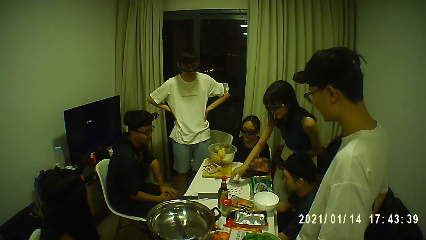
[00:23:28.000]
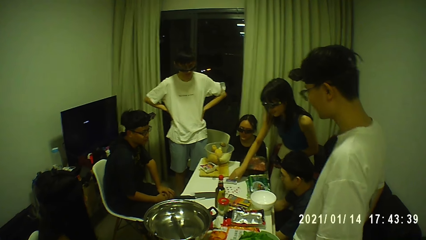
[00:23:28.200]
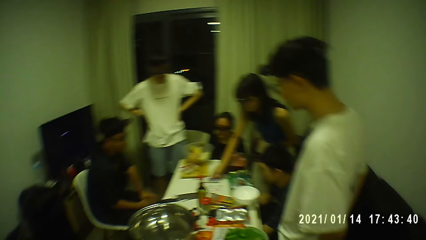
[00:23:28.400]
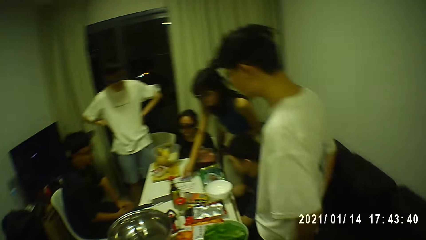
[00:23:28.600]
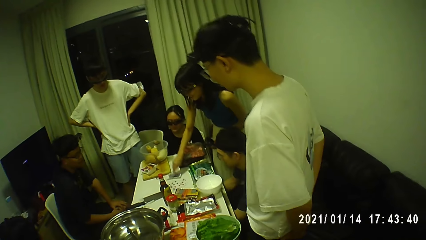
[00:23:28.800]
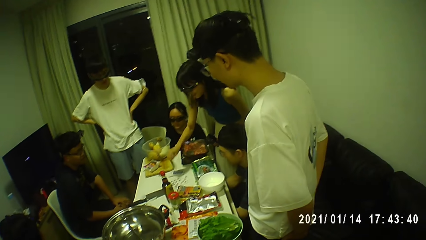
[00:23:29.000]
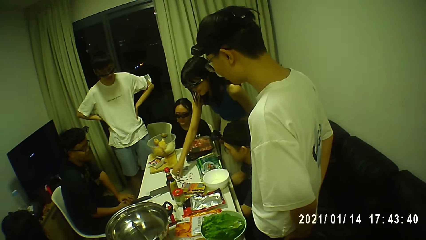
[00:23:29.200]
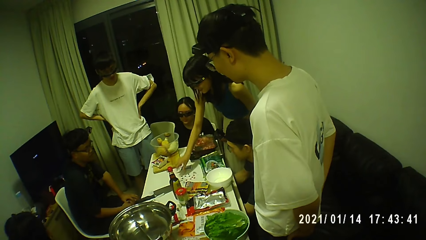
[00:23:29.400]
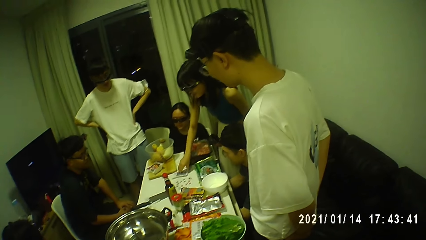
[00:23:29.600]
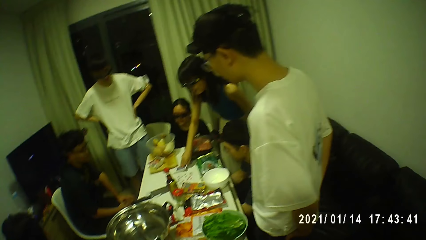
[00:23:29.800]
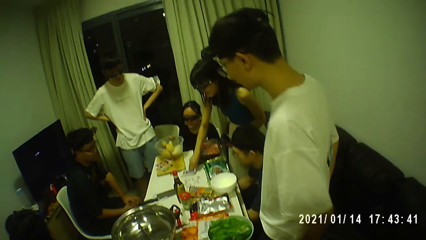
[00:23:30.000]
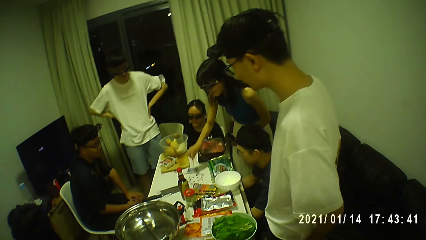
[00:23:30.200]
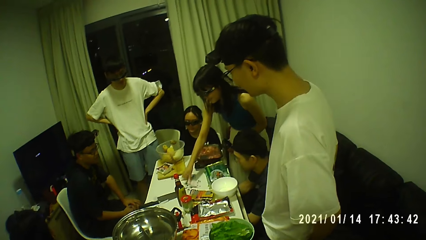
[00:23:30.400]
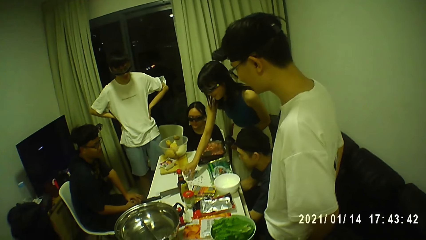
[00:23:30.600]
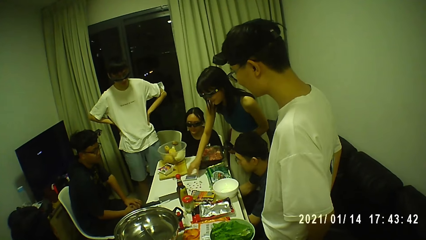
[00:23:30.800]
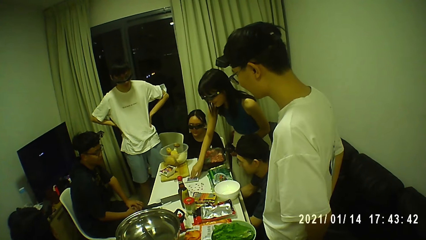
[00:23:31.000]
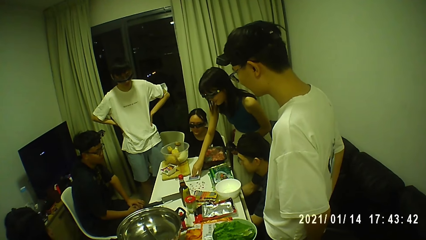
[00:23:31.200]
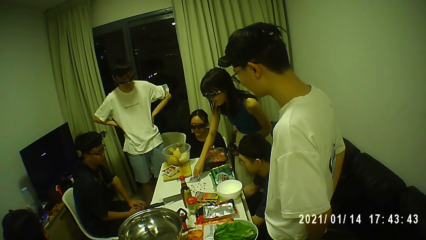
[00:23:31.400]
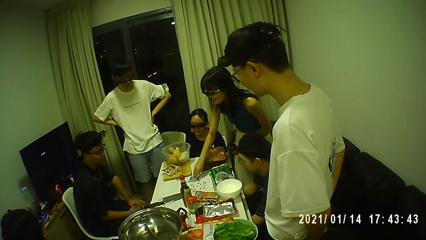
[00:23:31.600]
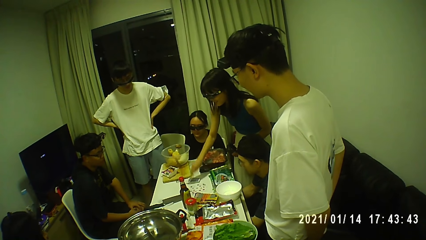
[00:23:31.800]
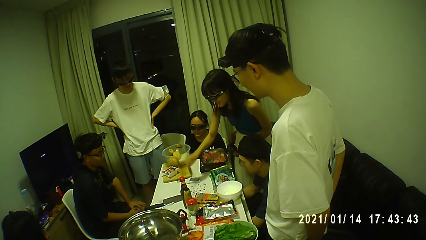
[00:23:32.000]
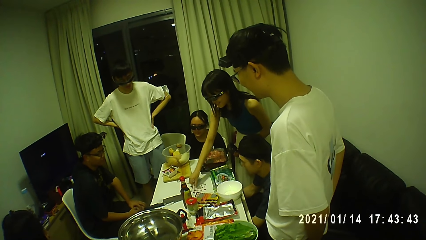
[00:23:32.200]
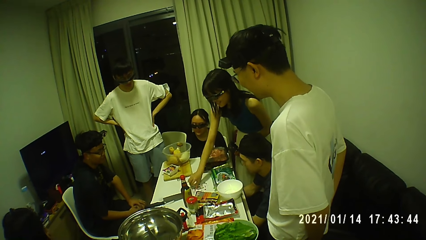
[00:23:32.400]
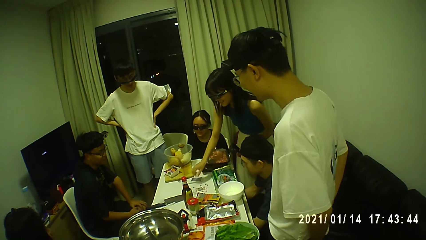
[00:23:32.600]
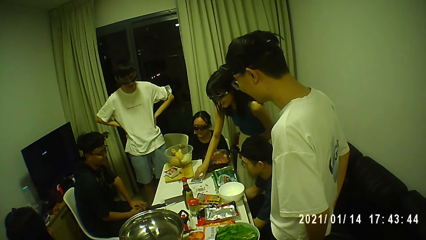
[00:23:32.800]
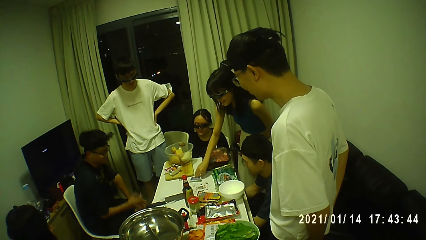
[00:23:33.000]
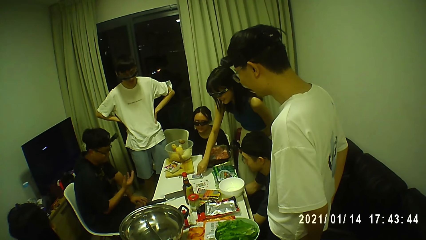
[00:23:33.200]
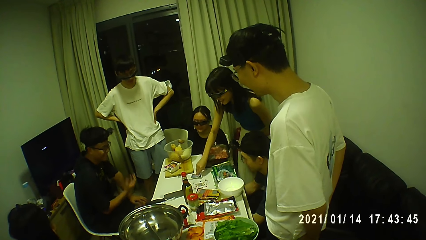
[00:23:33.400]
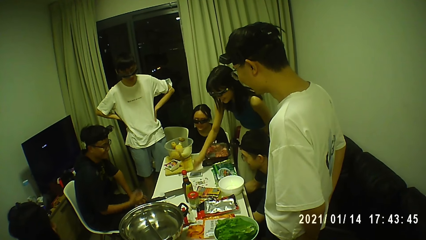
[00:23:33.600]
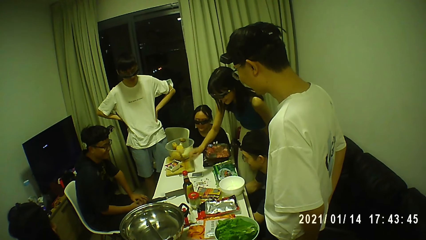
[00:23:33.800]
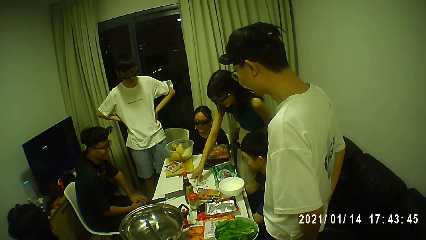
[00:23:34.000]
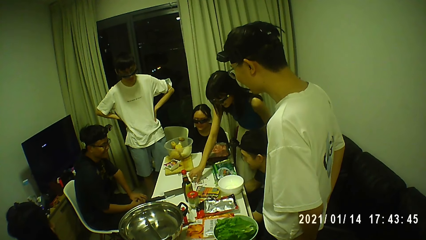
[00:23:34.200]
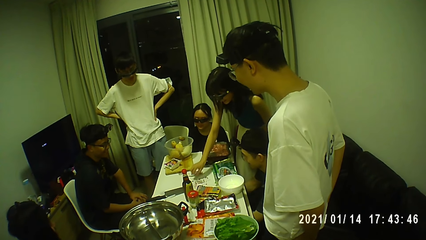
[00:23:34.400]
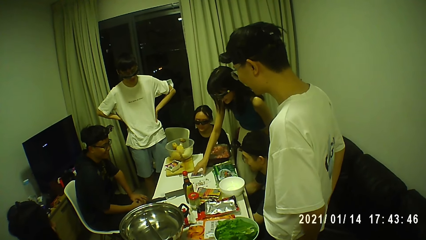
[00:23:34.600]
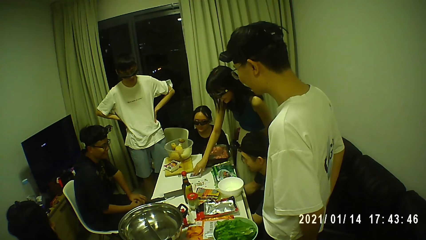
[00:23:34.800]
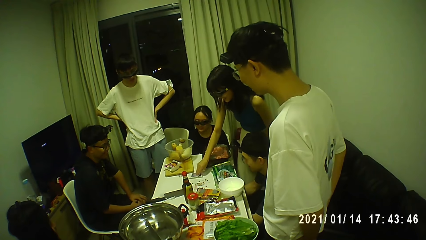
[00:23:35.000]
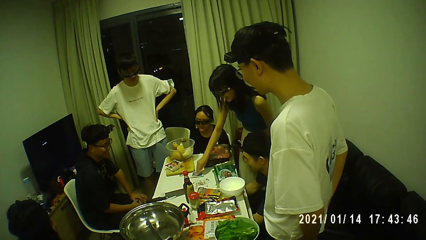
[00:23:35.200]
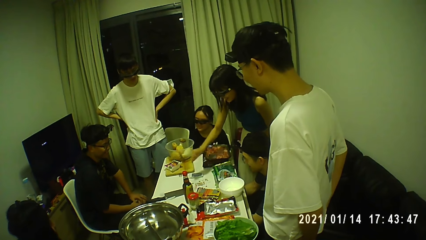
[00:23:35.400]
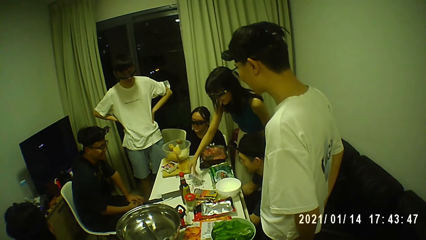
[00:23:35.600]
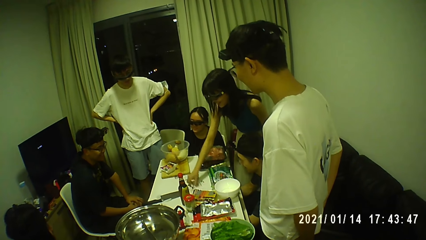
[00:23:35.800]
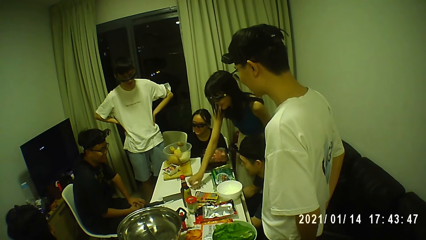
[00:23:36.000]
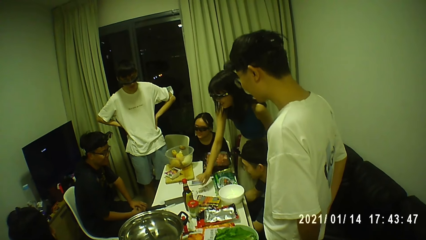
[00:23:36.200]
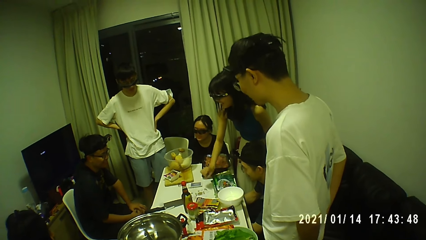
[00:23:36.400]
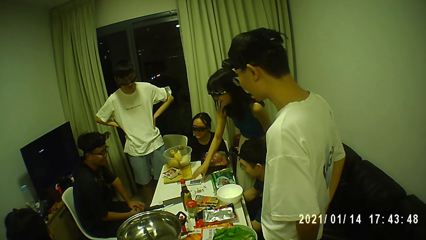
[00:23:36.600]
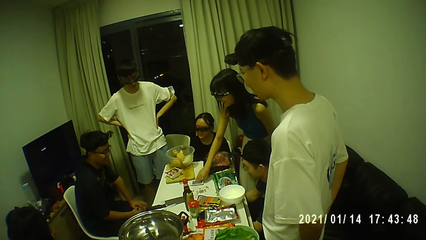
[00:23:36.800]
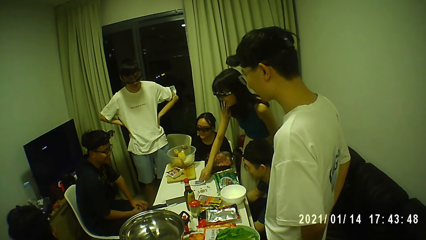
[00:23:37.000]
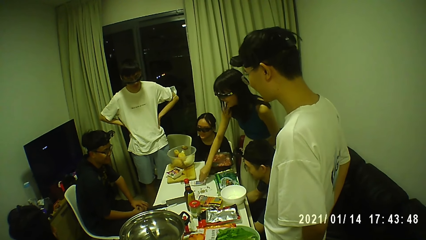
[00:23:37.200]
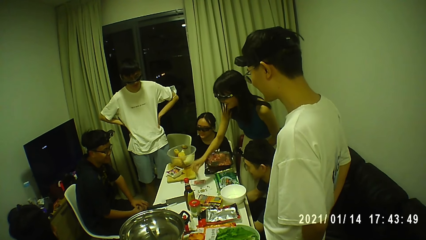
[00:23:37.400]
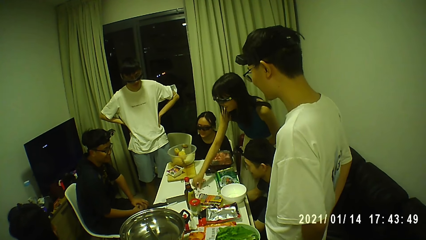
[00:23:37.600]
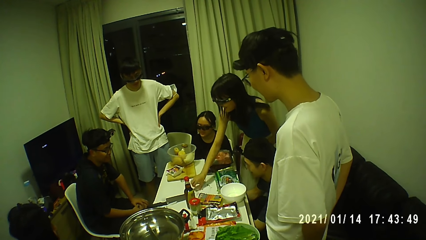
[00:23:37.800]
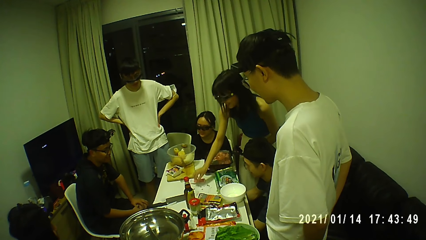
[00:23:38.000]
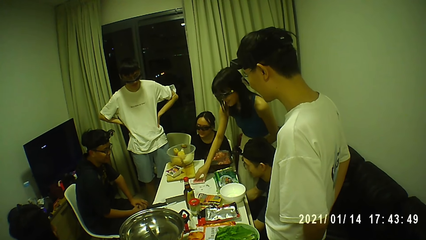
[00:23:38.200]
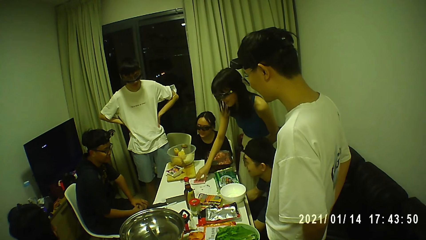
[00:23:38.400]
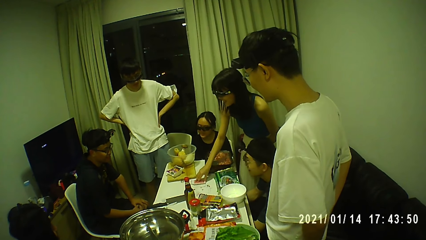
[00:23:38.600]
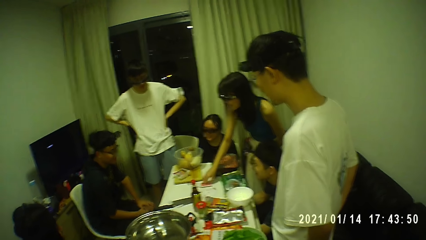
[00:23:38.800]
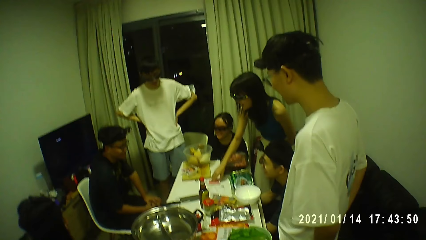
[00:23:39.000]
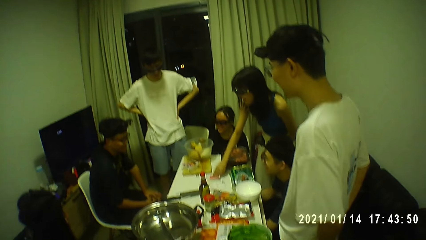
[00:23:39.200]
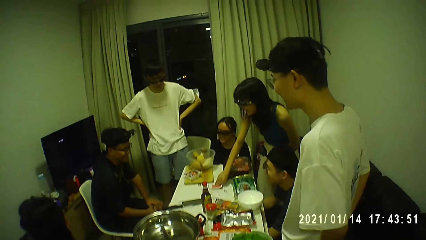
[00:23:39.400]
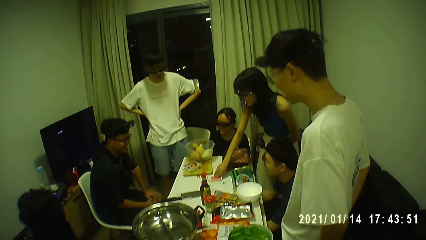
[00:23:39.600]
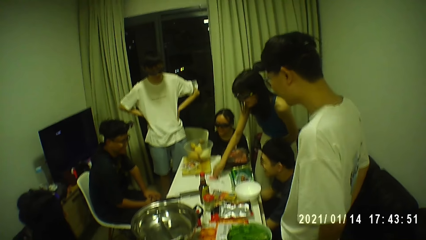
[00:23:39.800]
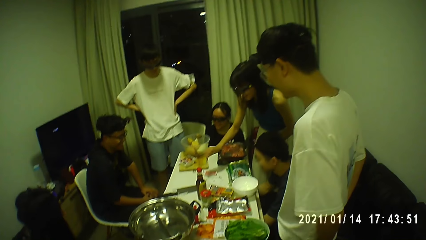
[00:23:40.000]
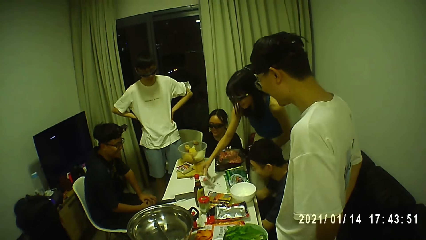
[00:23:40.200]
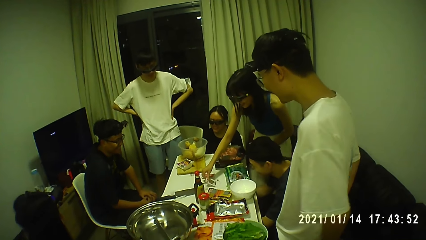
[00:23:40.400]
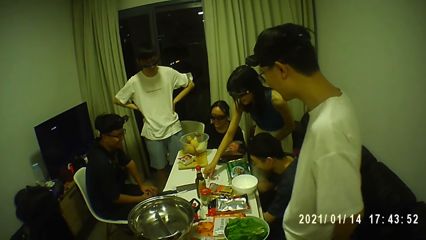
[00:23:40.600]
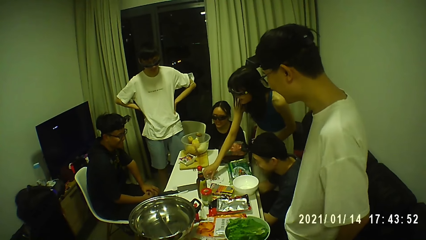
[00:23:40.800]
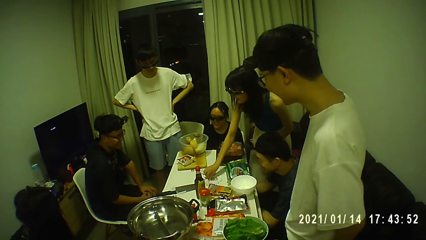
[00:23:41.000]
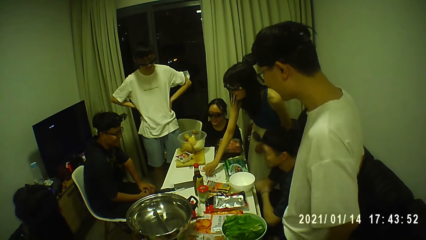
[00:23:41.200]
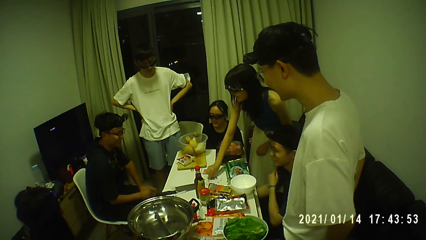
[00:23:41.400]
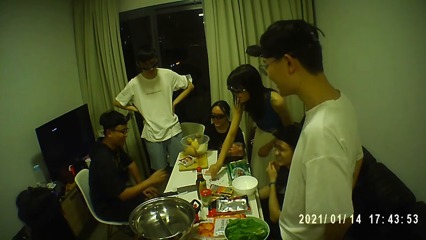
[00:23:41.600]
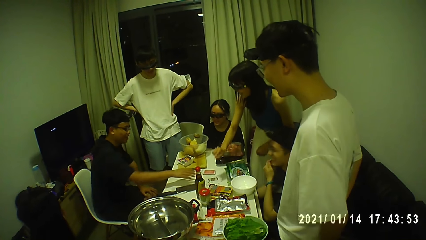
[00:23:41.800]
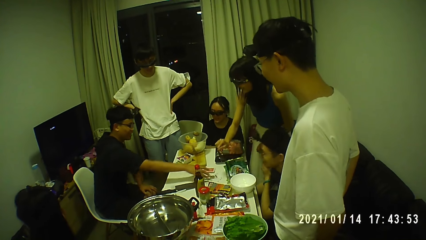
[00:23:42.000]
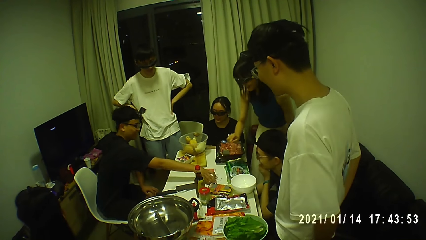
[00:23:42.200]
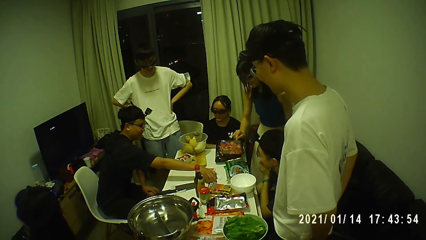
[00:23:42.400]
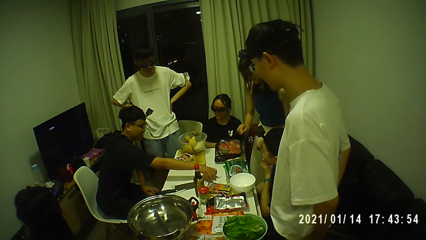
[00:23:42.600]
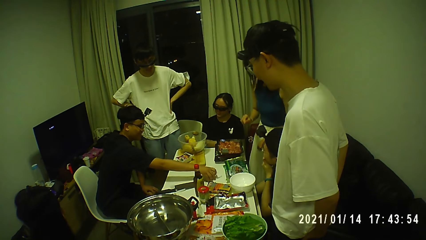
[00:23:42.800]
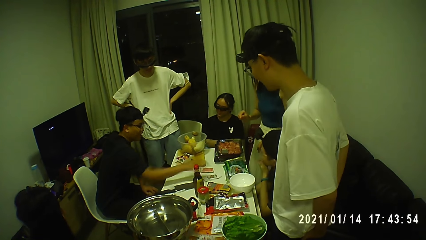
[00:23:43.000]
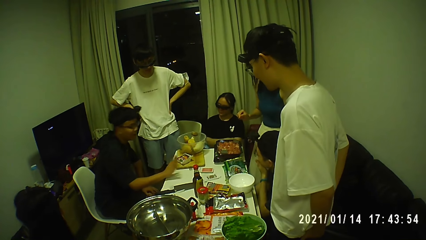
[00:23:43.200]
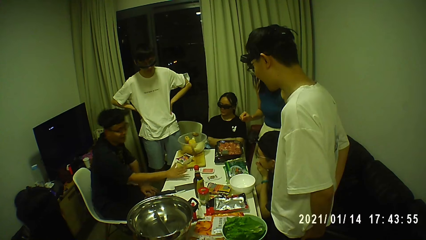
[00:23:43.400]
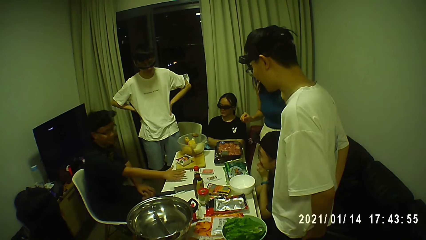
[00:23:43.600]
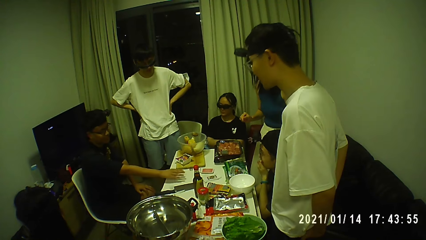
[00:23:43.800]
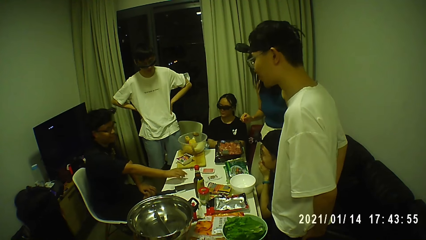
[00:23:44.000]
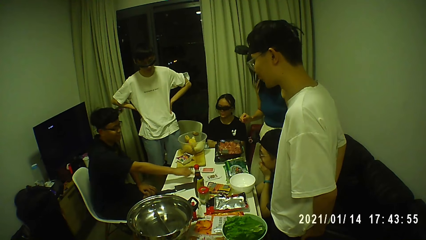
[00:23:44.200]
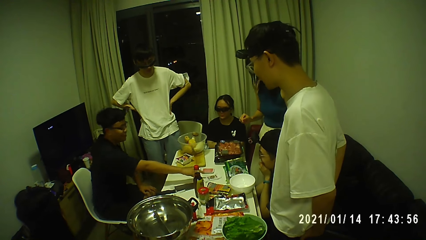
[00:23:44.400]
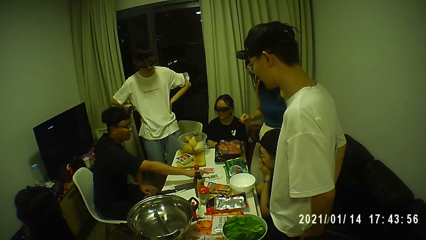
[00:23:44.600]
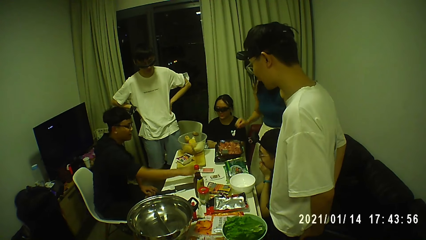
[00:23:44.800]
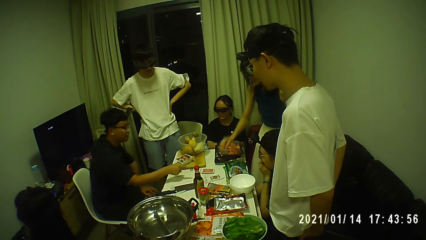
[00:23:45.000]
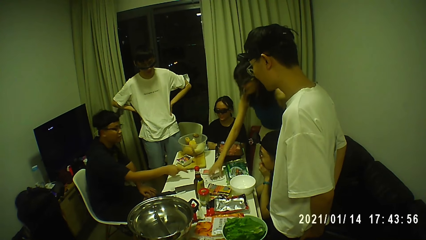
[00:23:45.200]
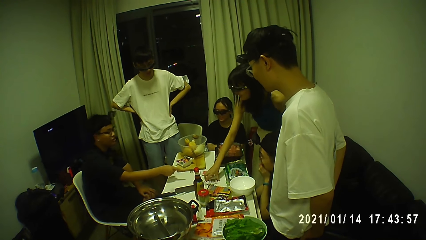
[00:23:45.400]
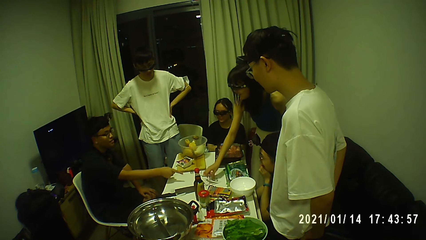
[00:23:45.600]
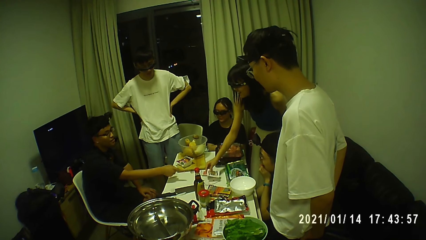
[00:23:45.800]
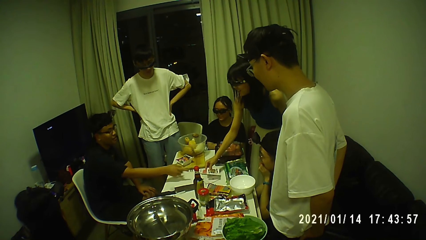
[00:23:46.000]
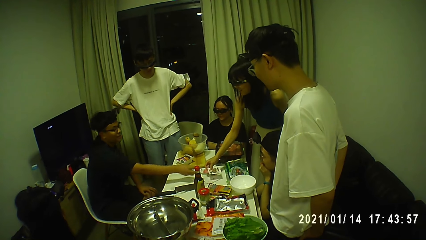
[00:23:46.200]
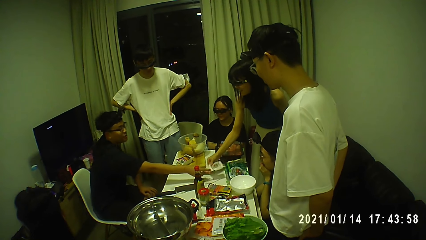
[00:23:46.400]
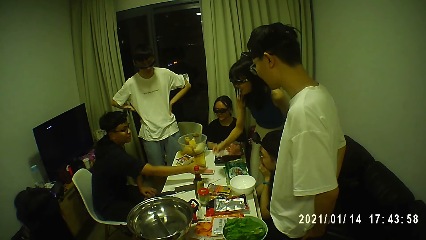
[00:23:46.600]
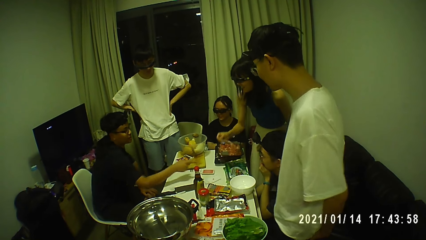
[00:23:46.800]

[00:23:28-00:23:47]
The woman drops the card on the table with her right hand. She picks a card from the deck of cards on the table with her right hand. She drops the card on the table with her right hand. She picks a card from the deck of cards on the table with her right hand. She drops the card on the table with her right hand. She picks a card from the deck of cards on the table with her right hand. She drops the card on the table with her right hand. She picks a card from the deck of cards on the table with her right hand. She drops the card on the table with her right hand. She picks a card from the deck of cards on the table with her right hand. She drops the card on the table with her right hand. She picks a card from the deck of cards on the table with her right hand. She drops the card on the table with her right hand. She touches the deck of cards on the table with her right hand. She picks a card from the deck of cards on the table with her right hand. She drops the card on the table with her right hand. The man touches the cards on the table with his right hand. He interacts with the woman. He moves the cards on the table with his right hand. The woman picks the cards from the table with her right hand.
